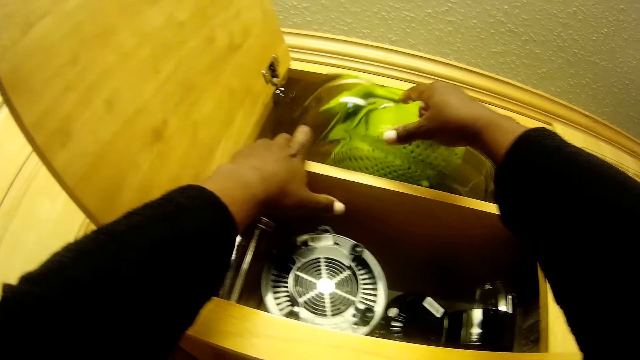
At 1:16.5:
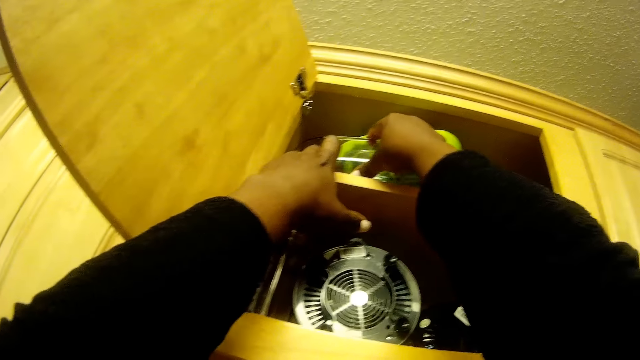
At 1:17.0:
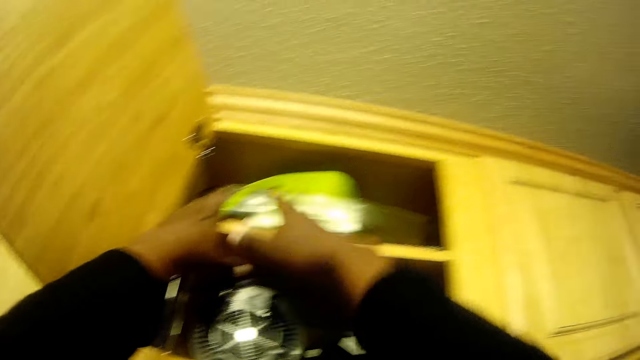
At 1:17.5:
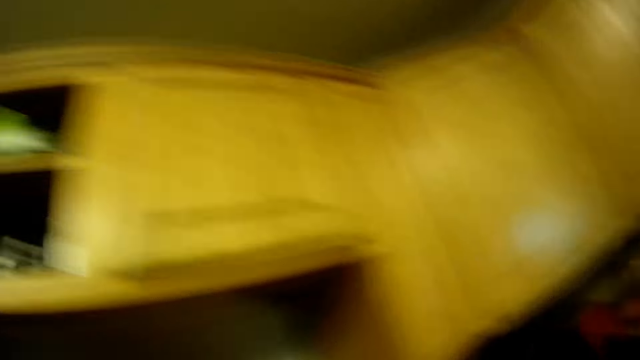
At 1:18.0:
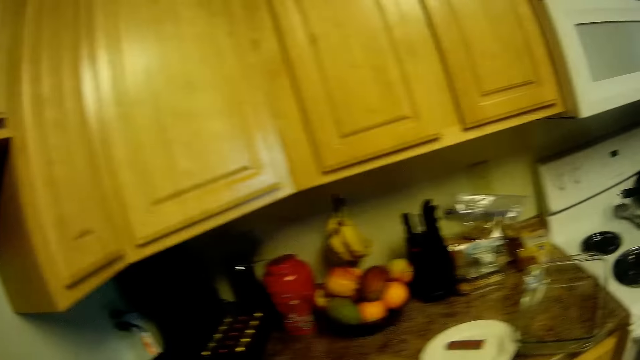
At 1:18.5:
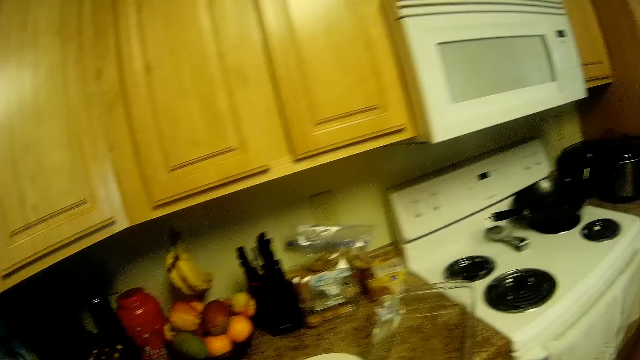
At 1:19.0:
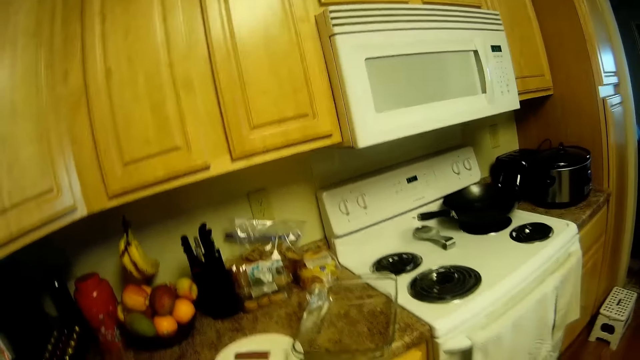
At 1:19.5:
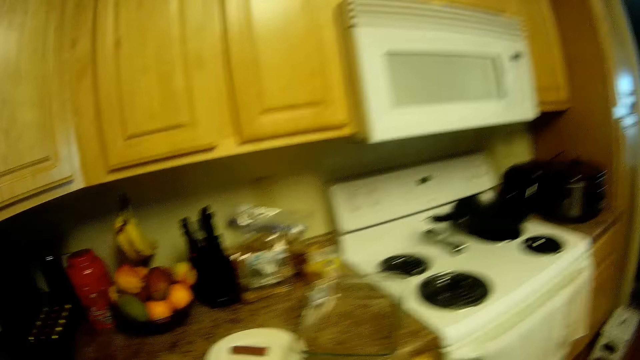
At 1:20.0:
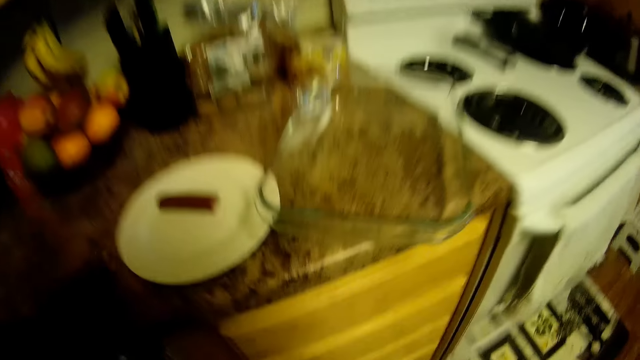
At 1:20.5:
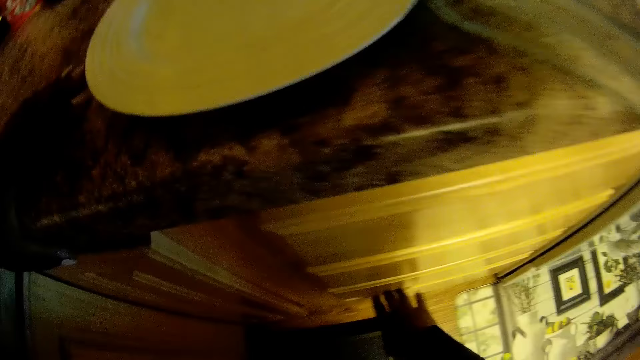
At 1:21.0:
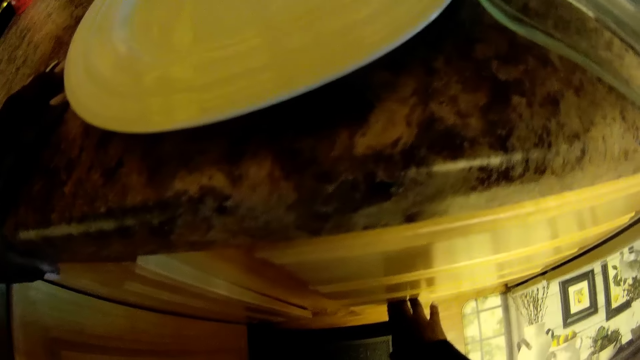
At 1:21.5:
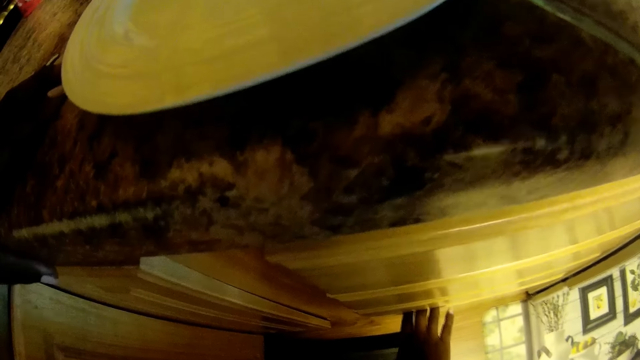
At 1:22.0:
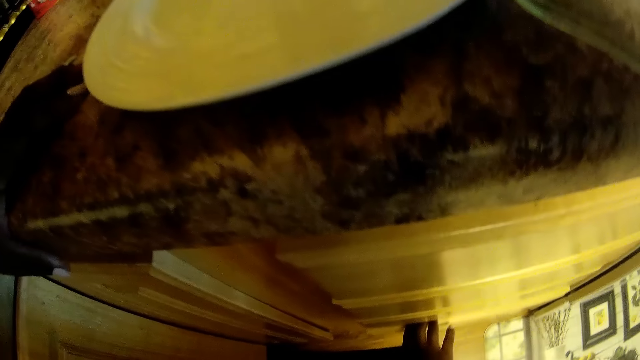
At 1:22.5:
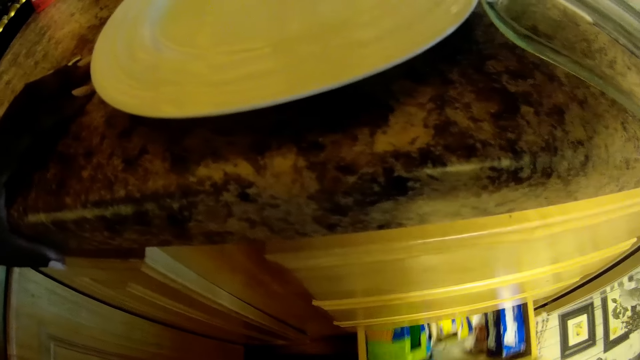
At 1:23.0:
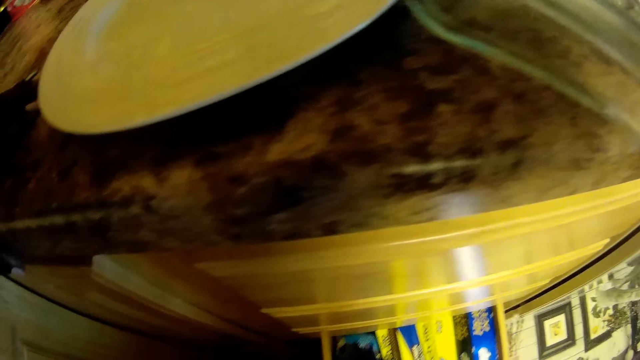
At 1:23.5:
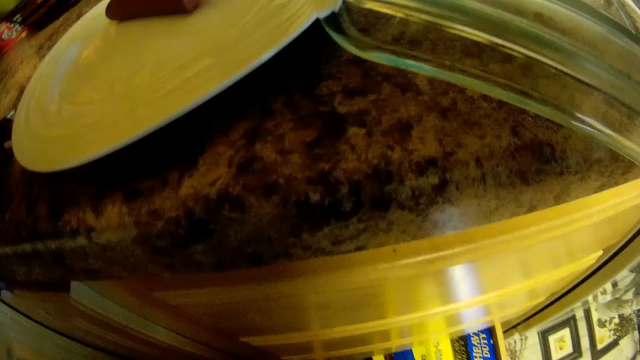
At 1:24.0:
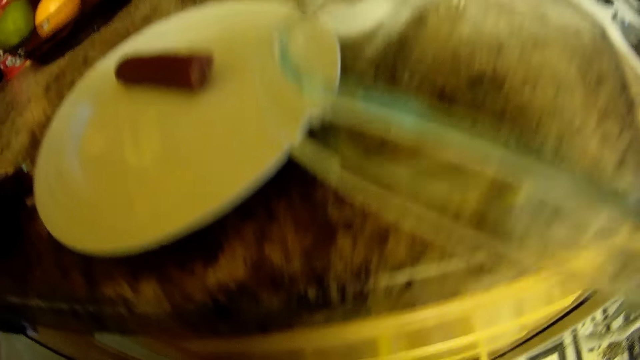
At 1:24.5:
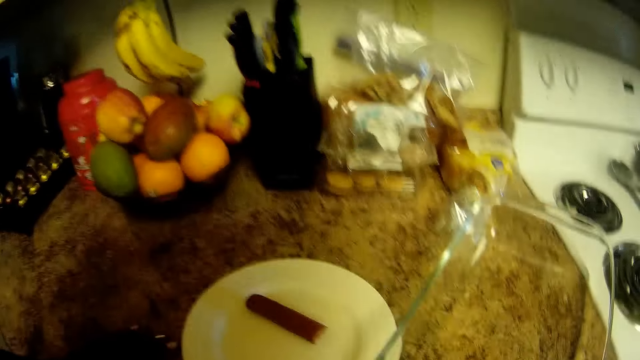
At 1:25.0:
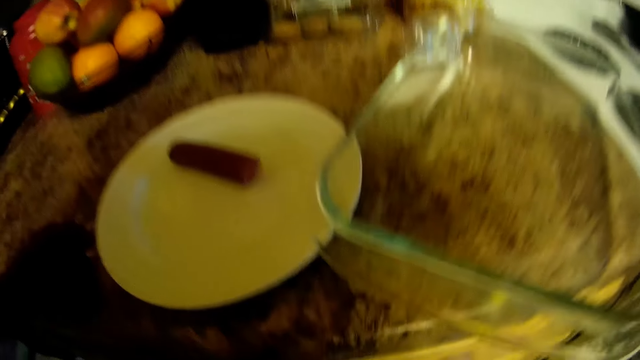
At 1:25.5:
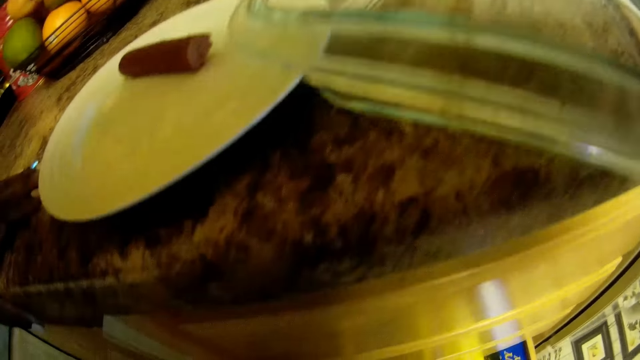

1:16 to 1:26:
The camera wearer adjusts the container in the cupboard with her right hand. She turns around. She puts the left hand on the counter. She opens a drawer with her right hand.

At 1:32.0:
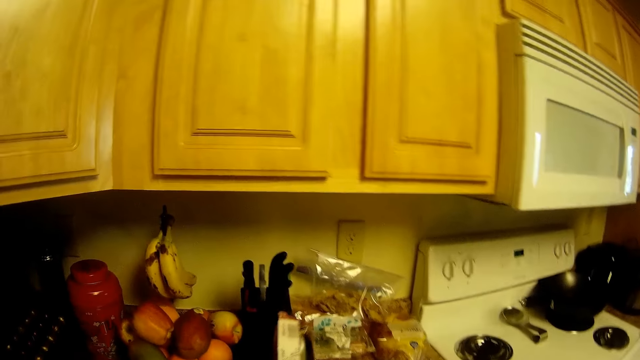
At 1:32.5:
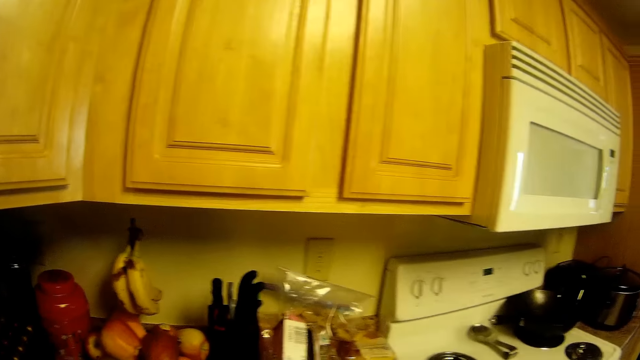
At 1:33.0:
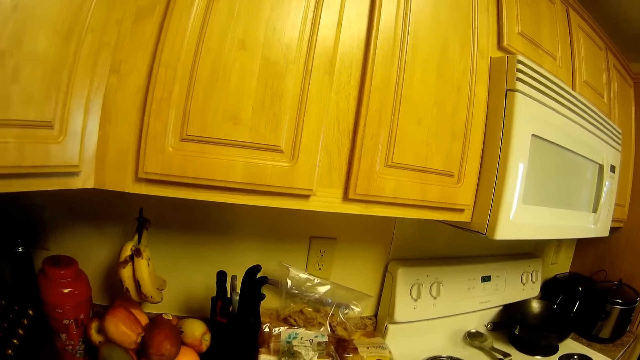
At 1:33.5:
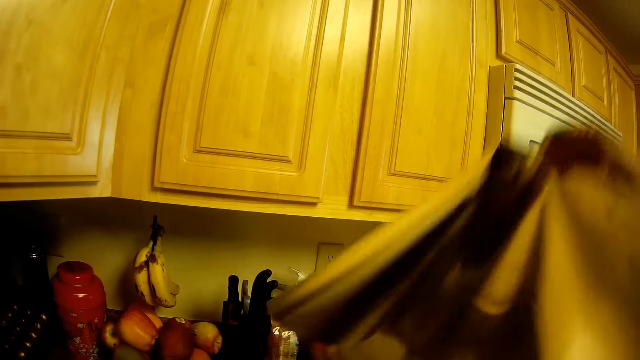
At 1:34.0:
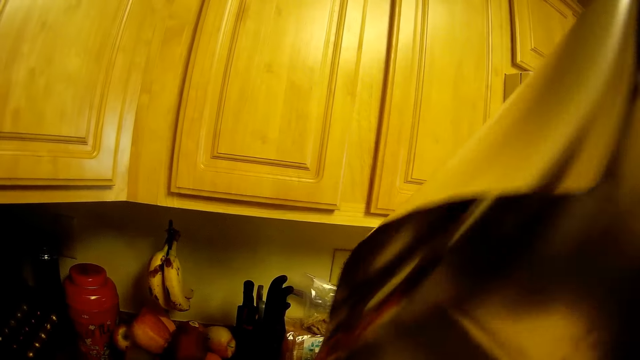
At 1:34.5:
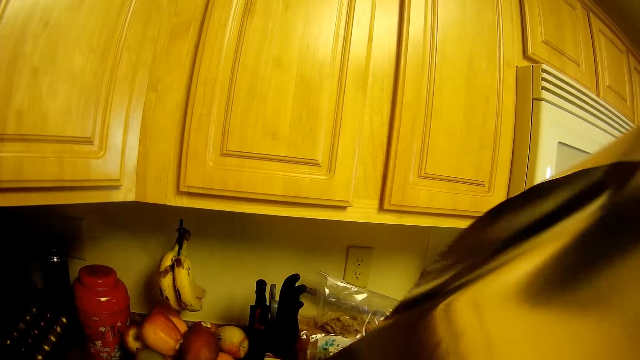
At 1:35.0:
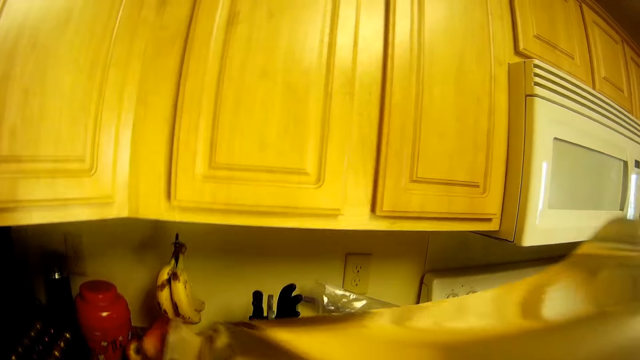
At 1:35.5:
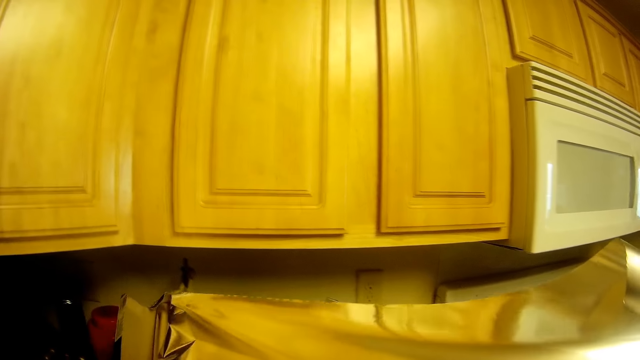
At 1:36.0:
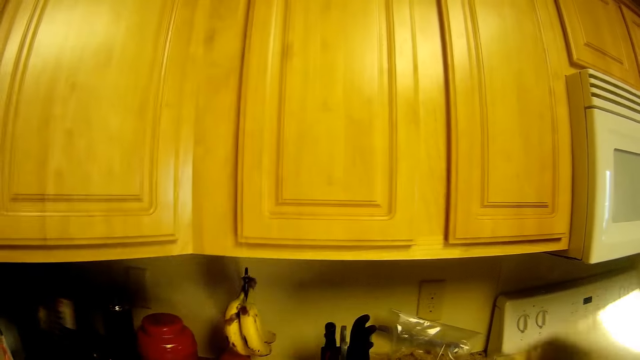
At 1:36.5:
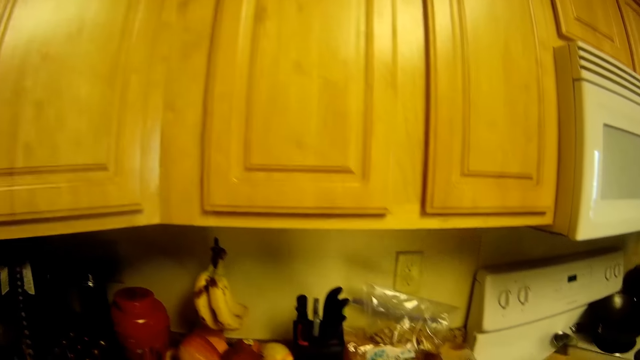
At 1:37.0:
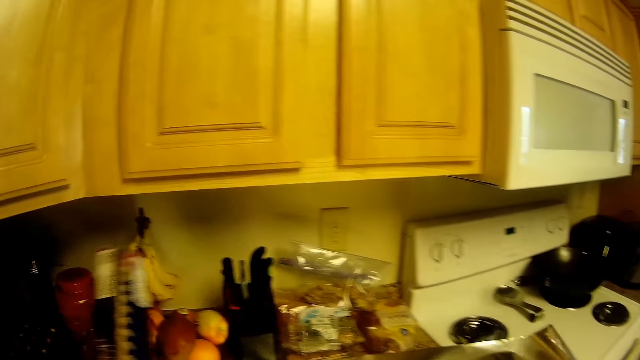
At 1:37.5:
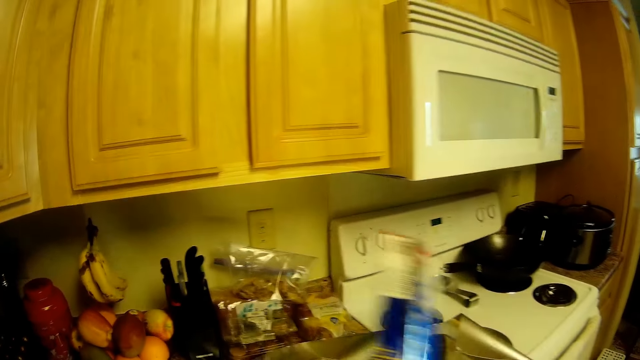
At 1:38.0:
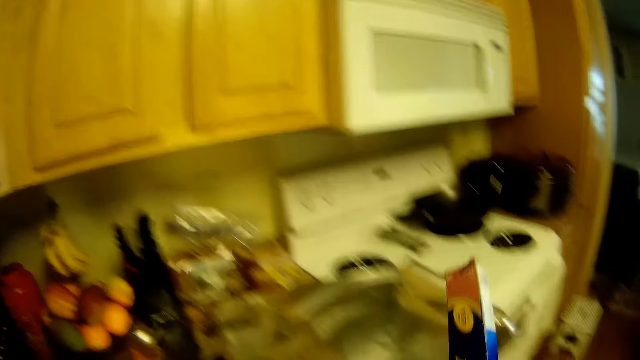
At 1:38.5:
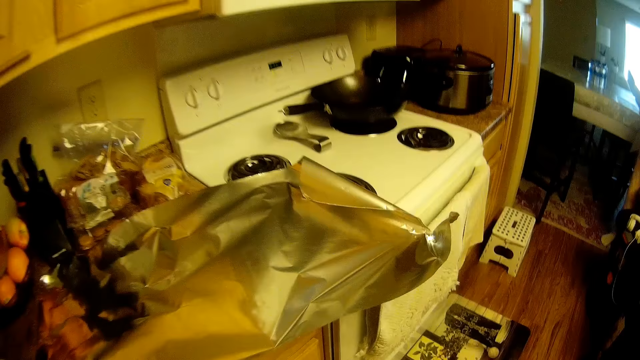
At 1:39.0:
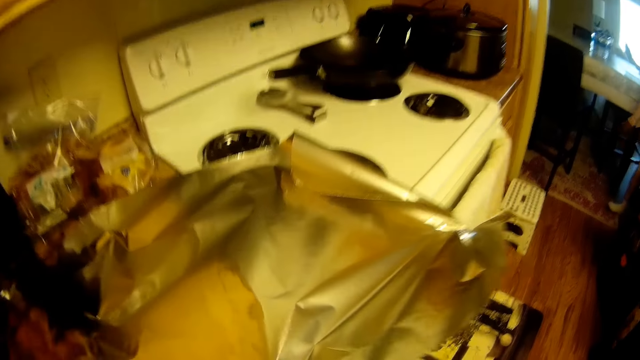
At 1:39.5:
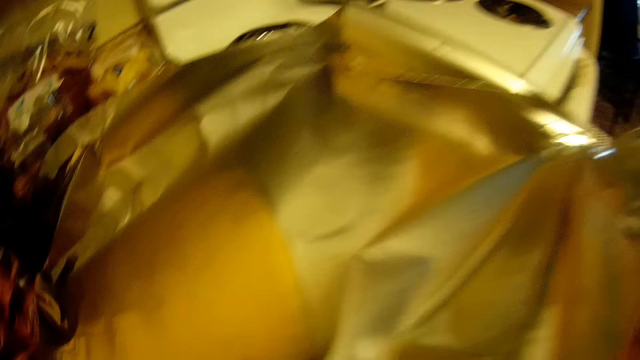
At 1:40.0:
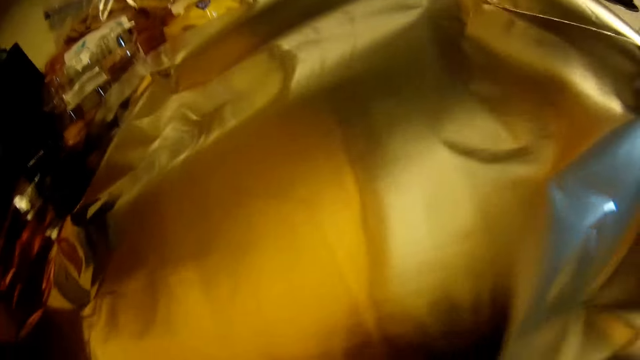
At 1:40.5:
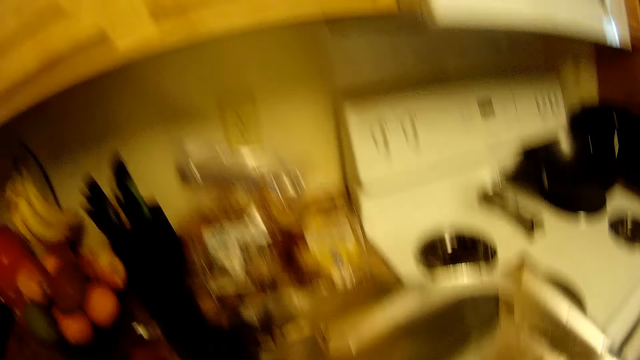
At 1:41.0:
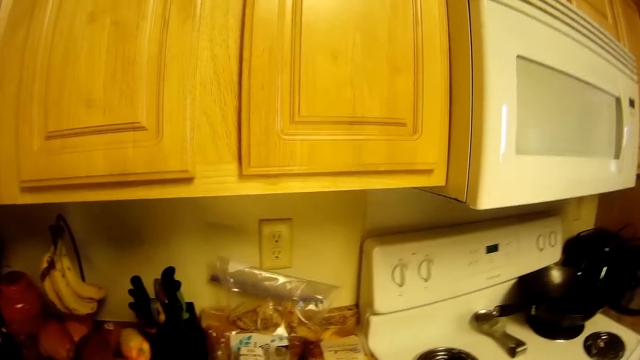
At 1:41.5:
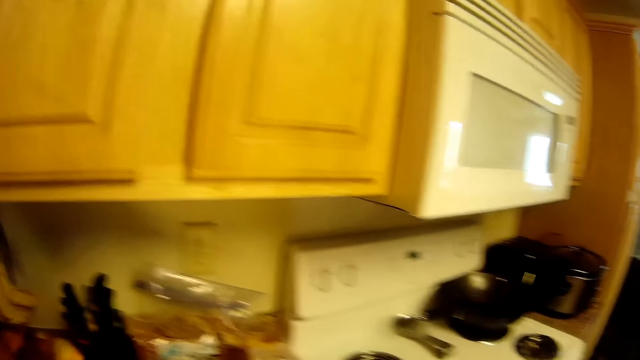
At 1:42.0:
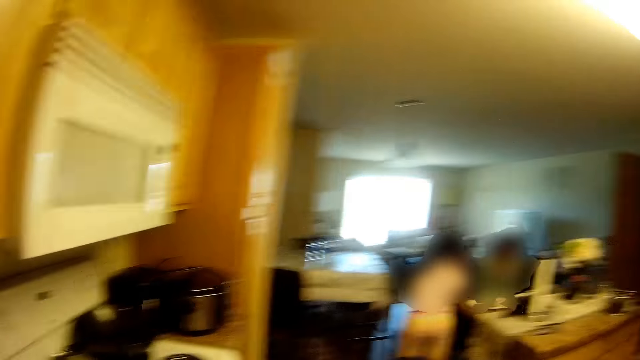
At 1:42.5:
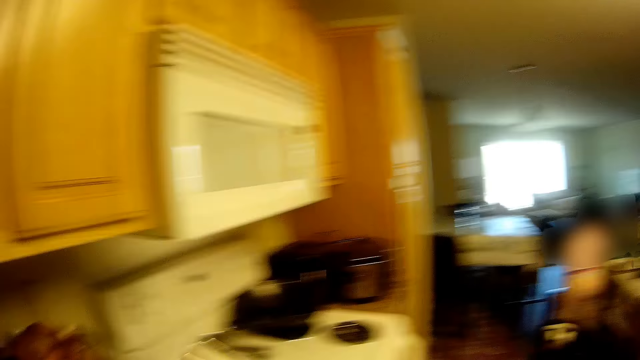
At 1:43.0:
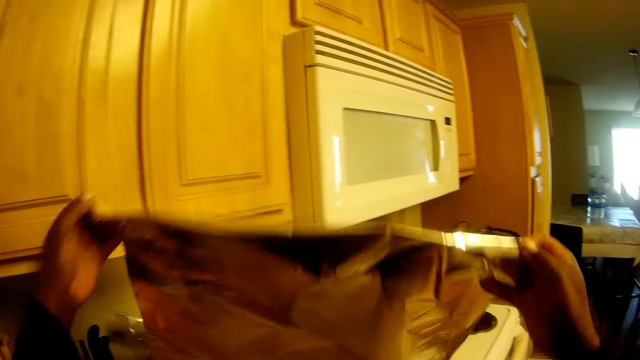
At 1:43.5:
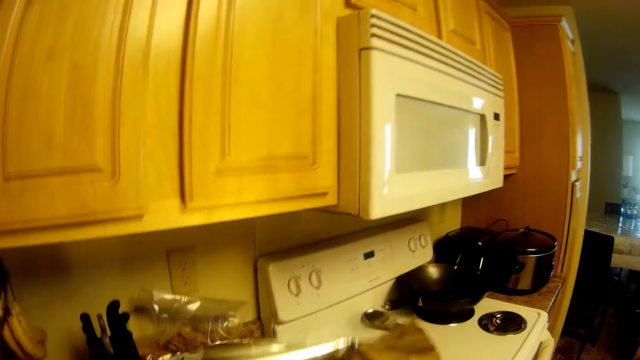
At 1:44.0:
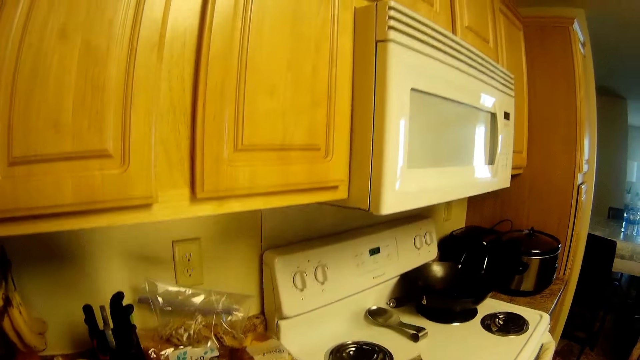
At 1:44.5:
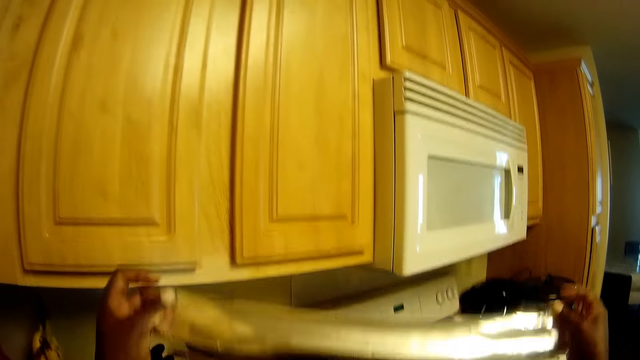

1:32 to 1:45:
The camera wearer picks the box from the kitchen counter with her left hand. She pulls a foil paper from the box in her left hand with her right hand. She pulls the box. A girl interacts with another girl. The camera wearer transfers the box from her left hand to her right hand. She looks at the foil paper and looks aside. She lifts the foil paper in both hands, spreads the foil paper and folds the foil paper.
